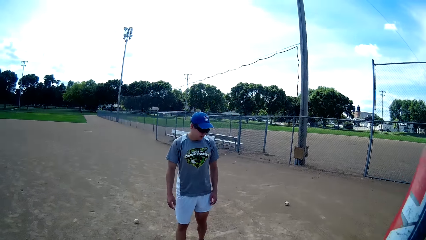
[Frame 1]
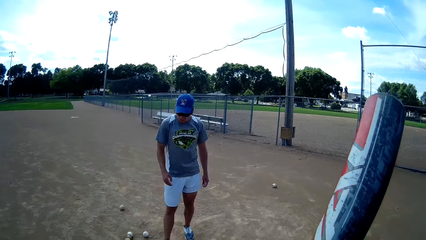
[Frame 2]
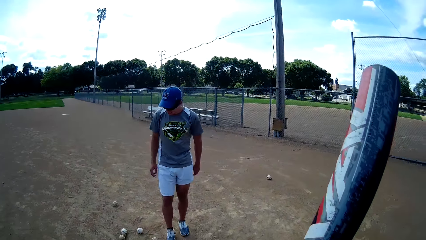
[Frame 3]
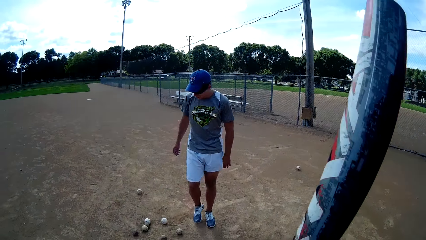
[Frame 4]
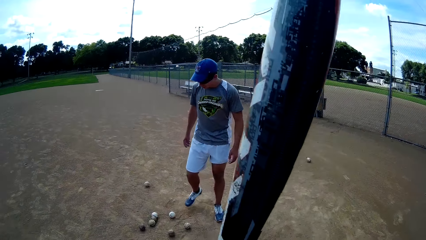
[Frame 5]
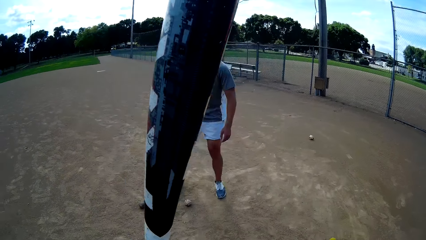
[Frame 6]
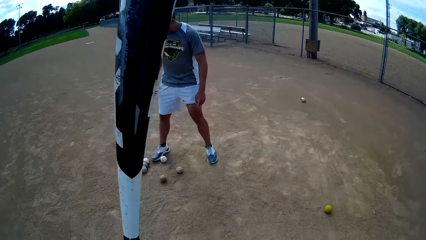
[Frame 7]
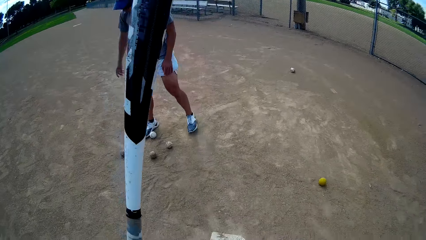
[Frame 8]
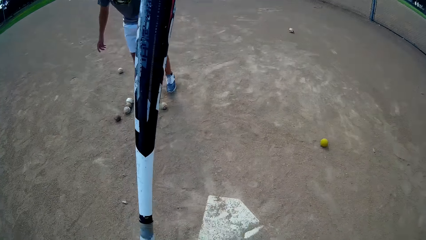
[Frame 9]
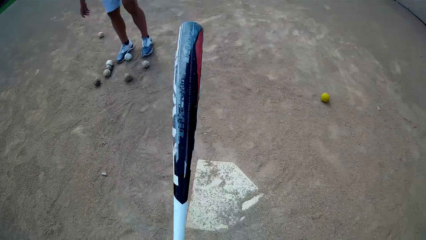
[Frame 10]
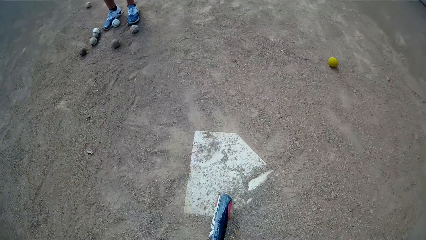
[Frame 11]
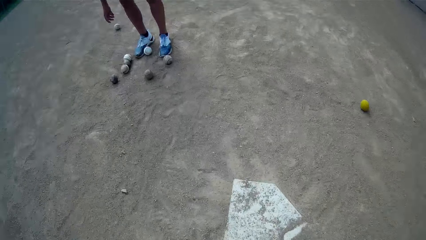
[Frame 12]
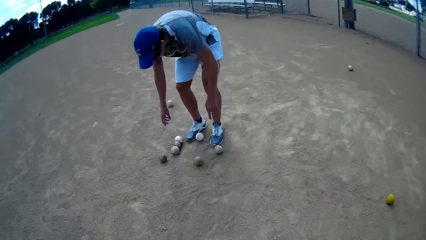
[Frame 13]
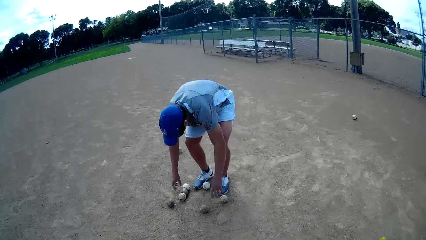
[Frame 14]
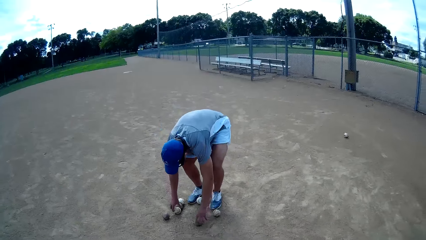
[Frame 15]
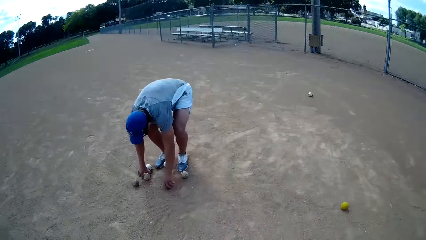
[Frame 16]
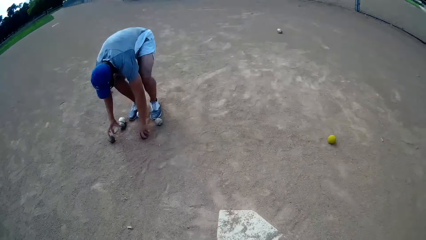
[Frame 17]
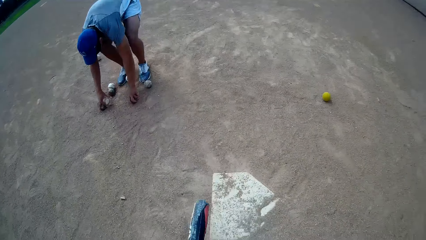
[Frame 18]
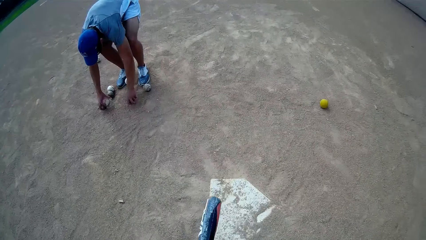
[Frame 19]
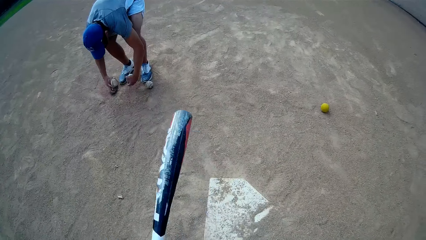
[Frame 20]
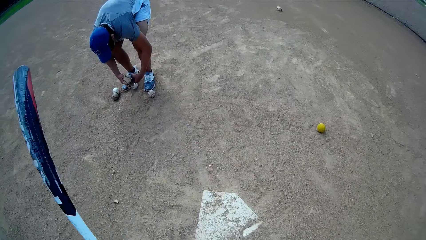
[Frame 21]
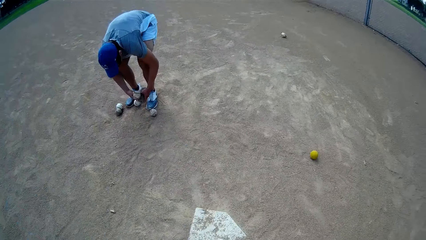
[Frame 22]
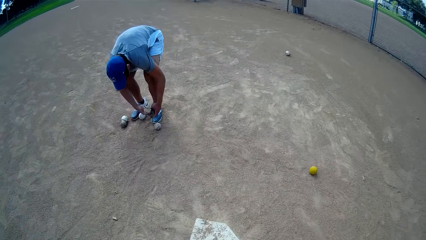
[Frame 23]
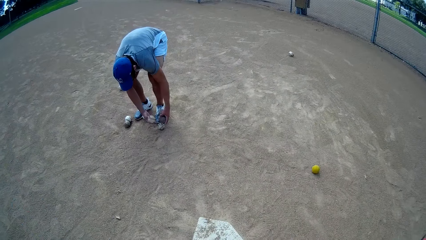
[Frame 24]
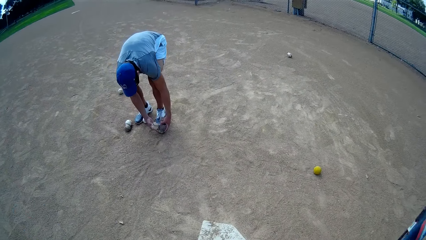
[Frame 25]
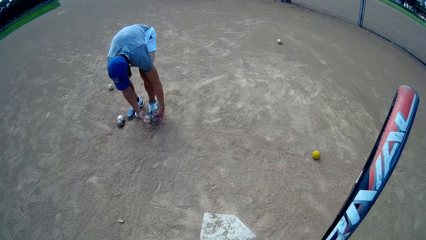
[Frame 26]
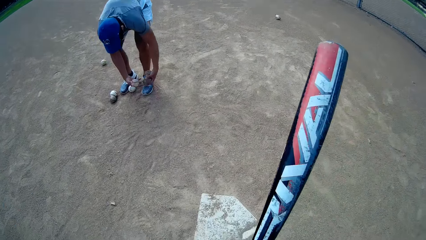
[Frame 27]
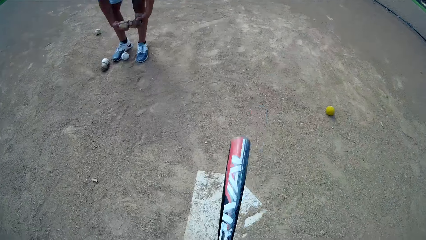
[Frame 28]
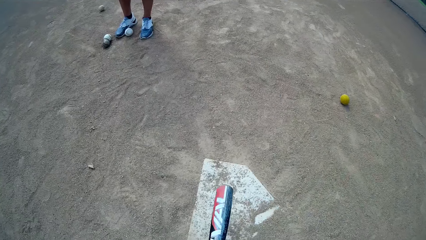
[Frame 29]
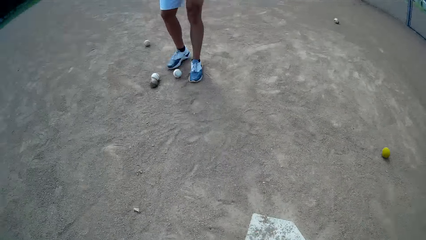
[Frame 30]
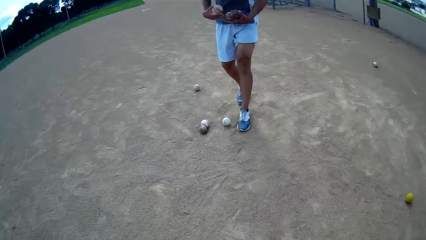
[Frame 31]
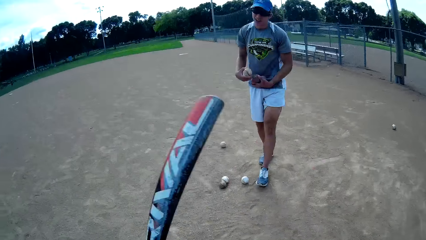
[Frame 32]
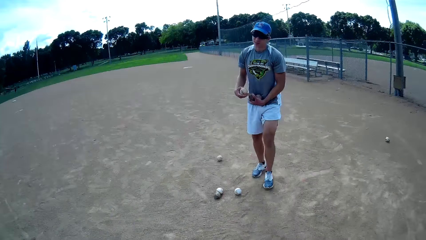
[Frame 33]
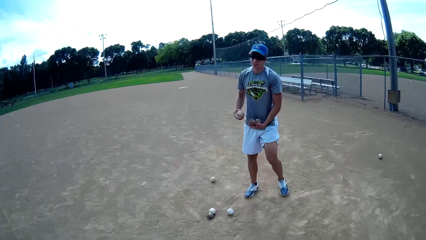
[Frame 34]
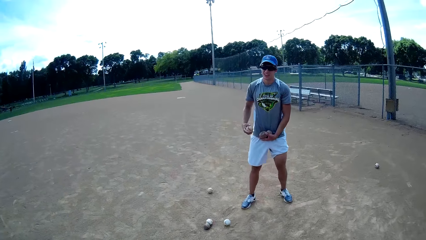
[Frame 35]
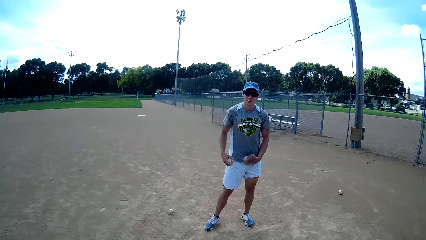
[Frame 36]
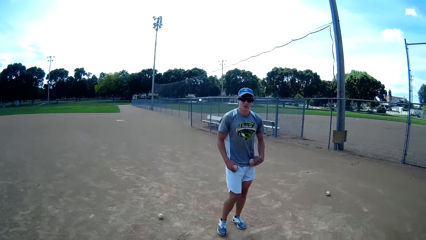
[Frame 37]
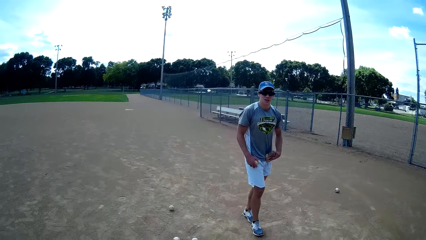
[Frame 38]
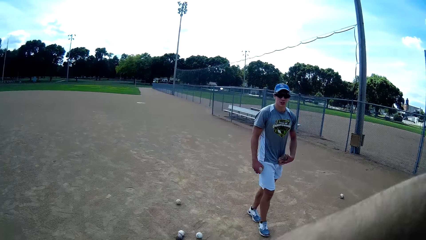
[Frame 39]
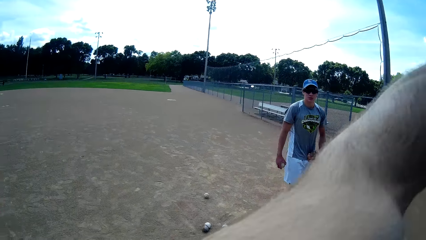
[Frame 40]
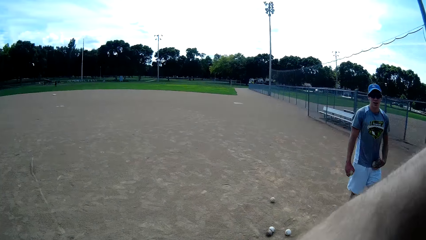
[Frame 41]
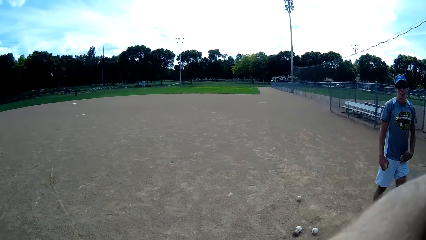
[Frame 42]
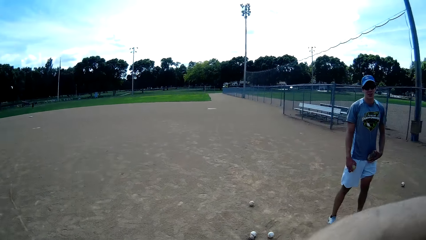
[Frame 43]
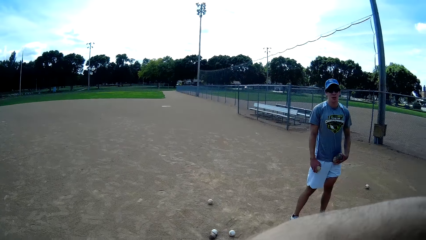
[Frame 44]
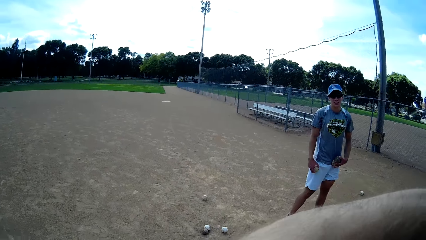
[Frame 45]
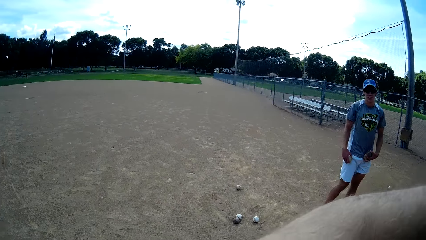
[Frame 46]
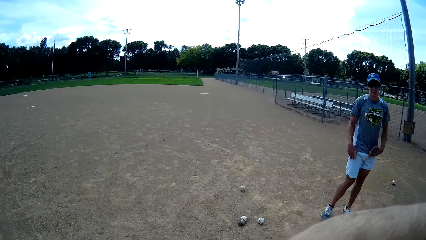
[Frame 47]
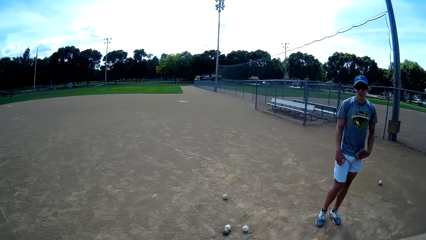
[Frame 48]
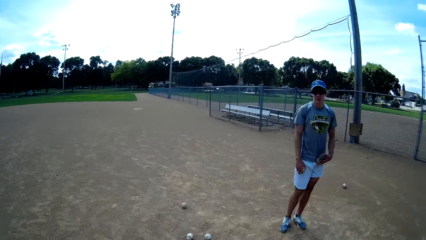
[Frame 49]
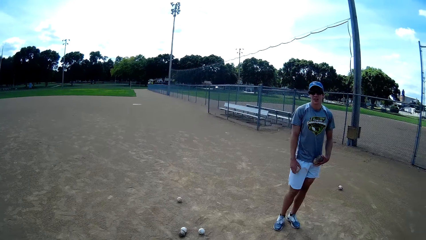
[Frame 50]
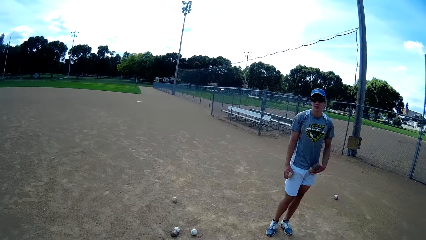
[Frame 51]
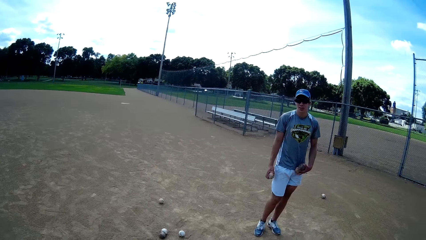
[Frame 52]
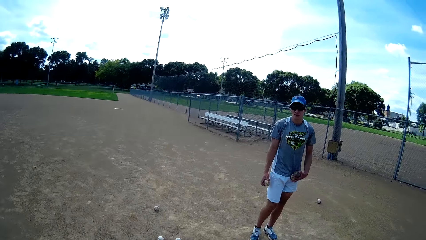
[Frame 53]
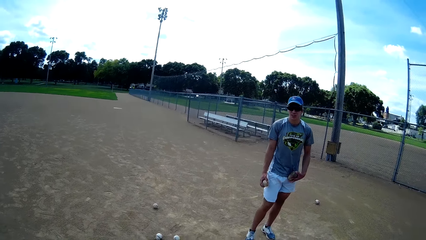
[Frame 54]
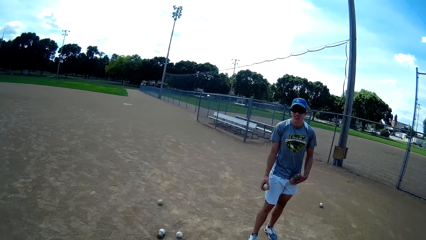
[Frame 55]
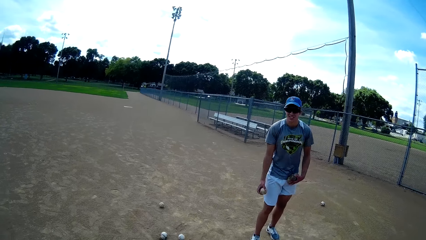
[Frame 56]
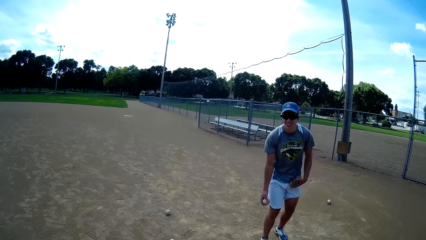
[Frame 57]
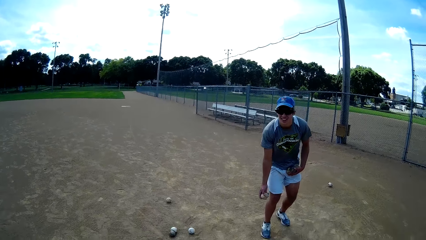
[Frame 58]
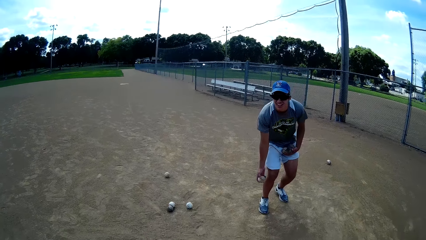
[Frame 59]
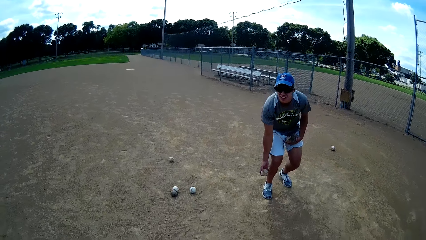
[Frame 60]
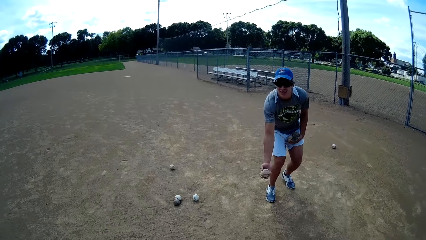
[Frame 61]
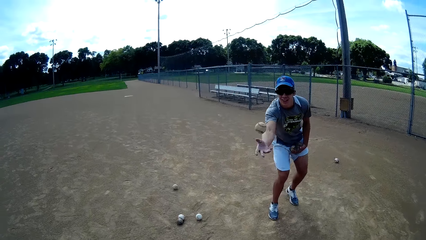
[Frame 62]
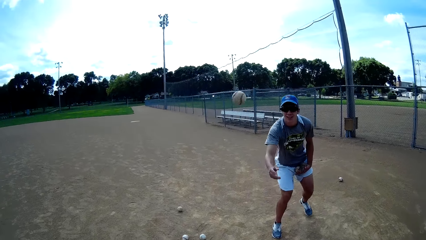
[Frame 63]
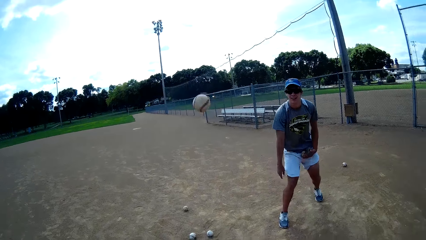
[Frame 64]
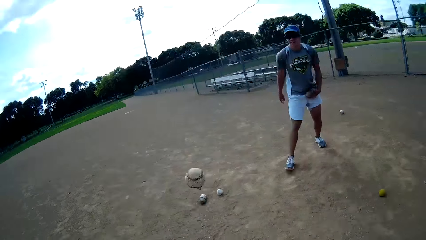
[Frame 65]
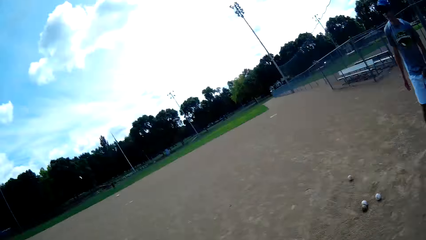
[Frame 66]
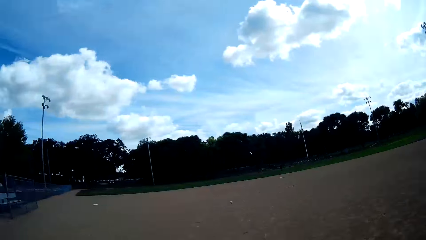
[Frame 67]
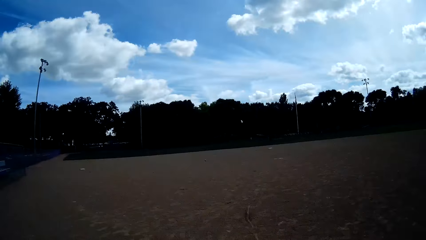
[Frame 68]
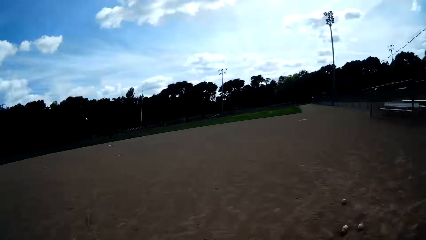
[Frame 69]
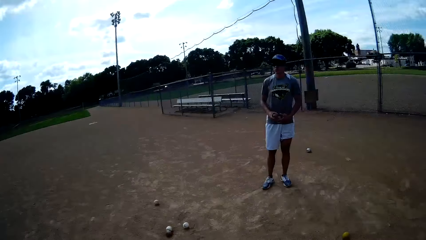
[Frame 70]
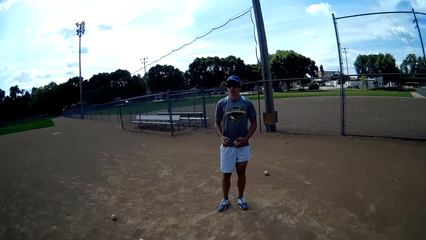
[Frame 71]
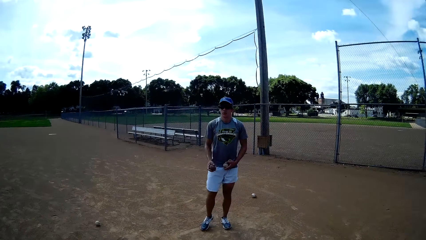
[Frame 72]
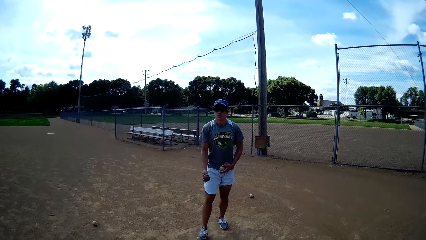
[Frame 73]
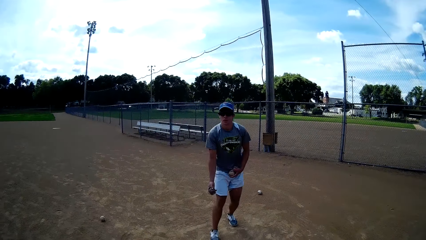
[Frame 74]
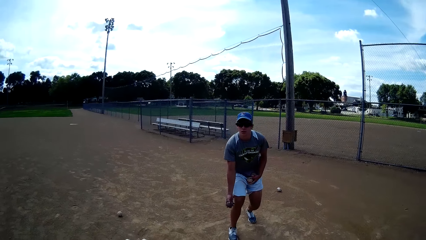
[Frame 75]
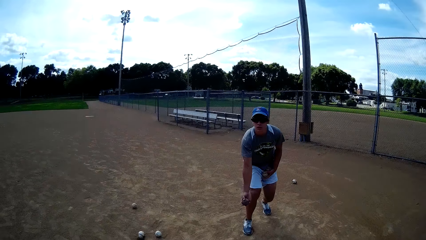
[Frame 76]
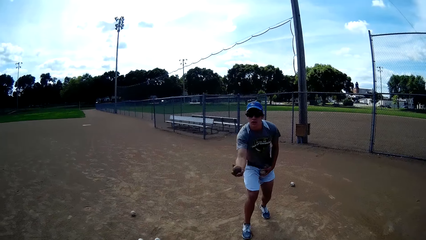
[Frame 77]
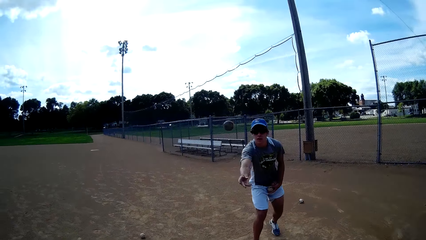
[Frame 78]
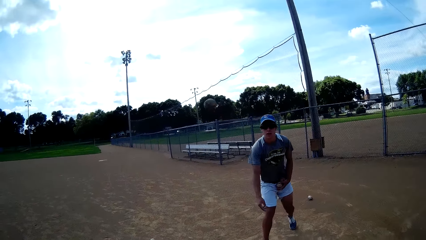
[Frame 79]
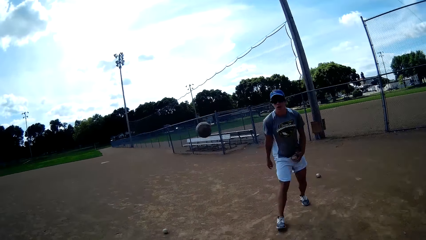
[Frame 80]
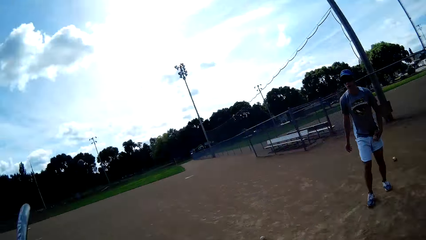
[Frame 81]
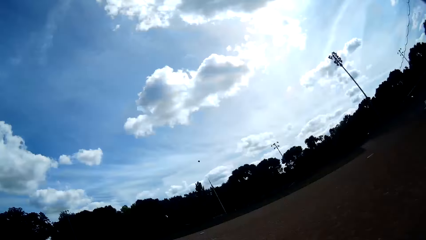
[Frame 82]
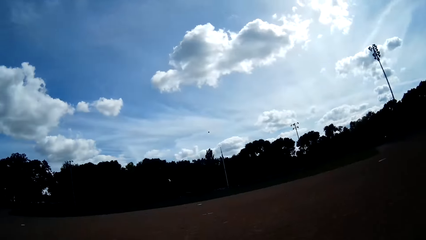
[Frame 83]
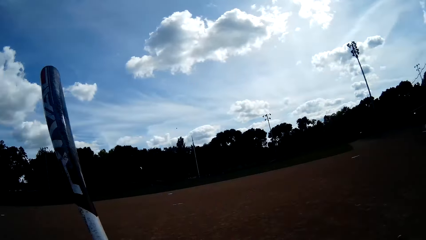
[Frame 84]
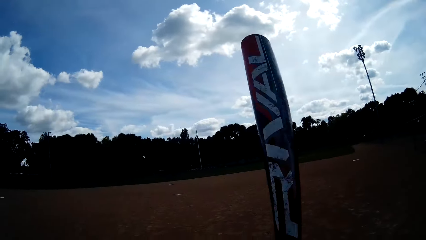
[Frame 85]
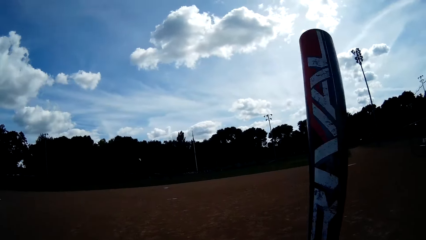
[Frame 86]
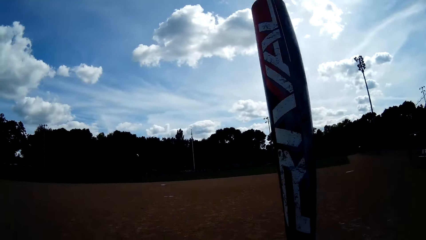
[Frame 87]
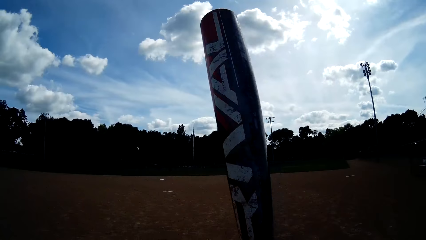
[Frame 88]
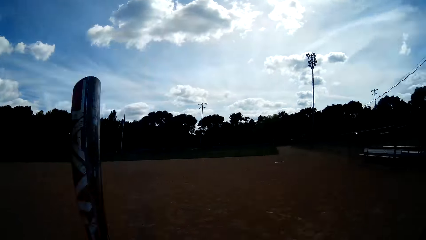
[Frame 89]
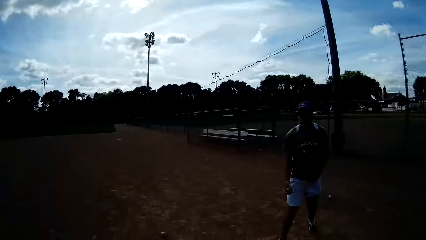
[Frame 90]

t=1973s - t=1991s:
The camera wearer hits the baseball bat on the ground. He picks baseballs from the ground. The man picks the balls from the ground with his two hands. The camera wearer hits the baseball bat on the ground. The man walks around the pitch. The man throws a ball towards the camera wearer with his right hand. The camera wearer hits the ball with the baseball bat in his hands. The man throws another ball towards the camera wearer with his right hand. The camera wearer hits the ball with the baseball bat in his hands.
